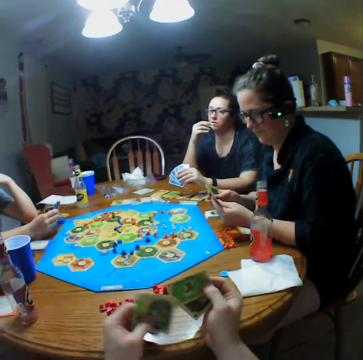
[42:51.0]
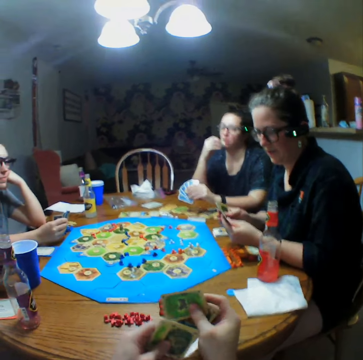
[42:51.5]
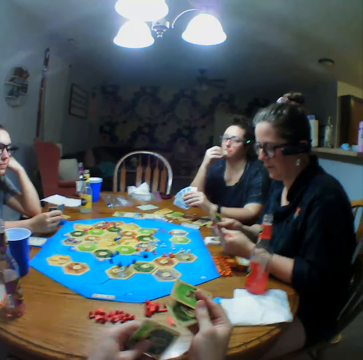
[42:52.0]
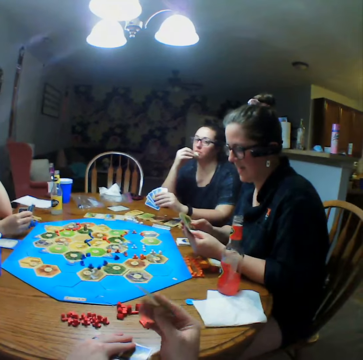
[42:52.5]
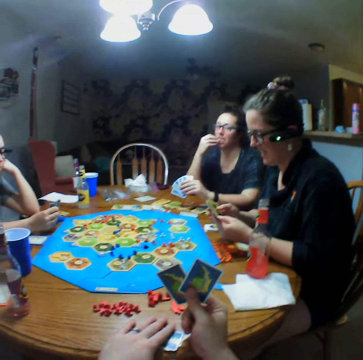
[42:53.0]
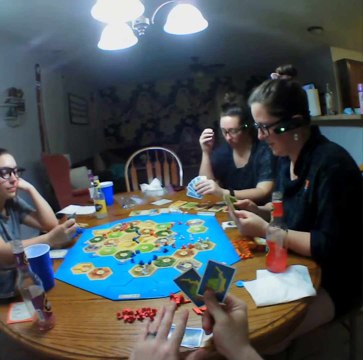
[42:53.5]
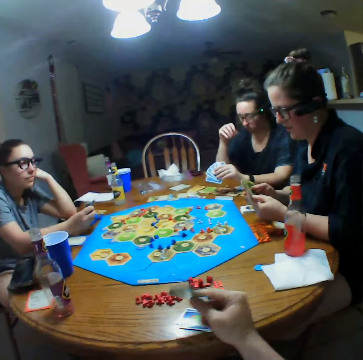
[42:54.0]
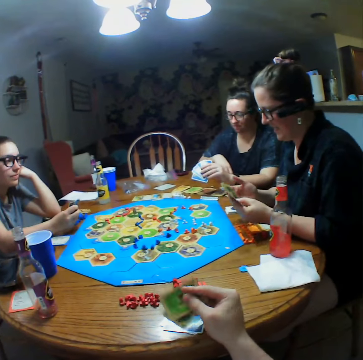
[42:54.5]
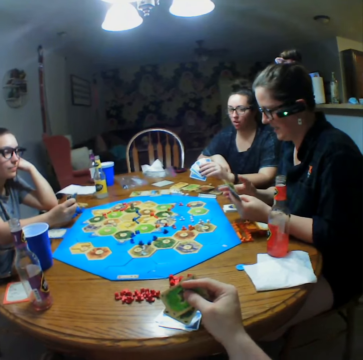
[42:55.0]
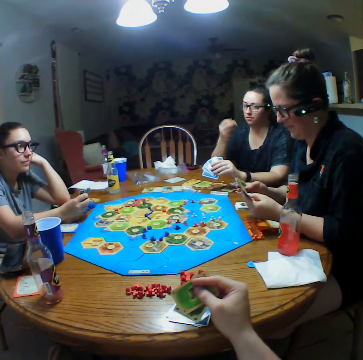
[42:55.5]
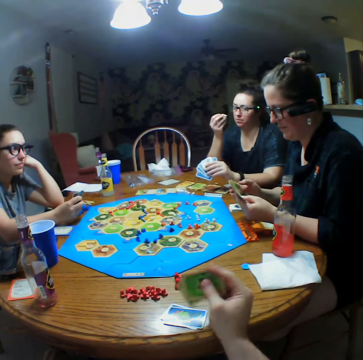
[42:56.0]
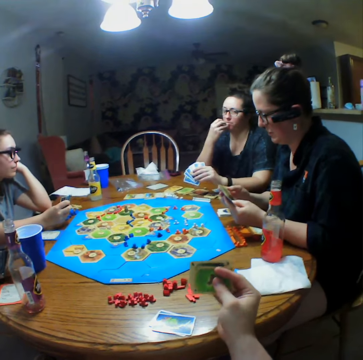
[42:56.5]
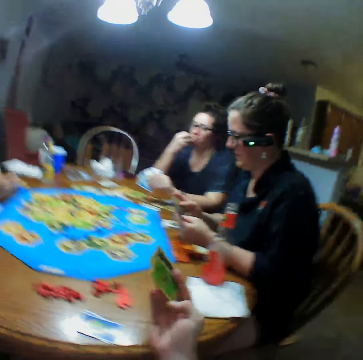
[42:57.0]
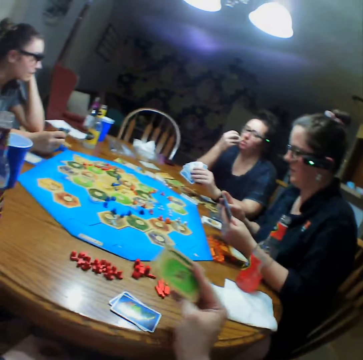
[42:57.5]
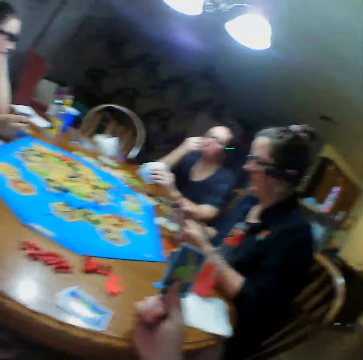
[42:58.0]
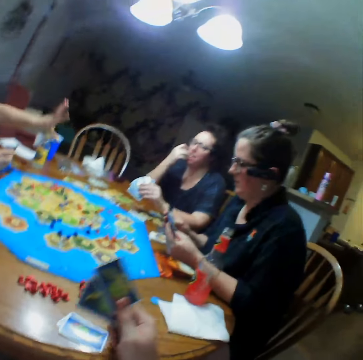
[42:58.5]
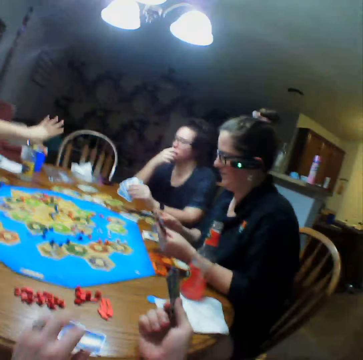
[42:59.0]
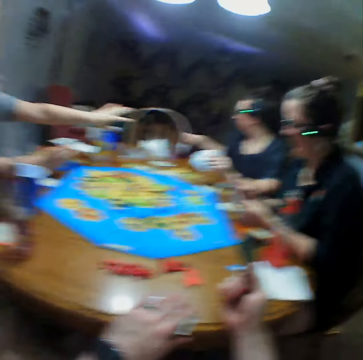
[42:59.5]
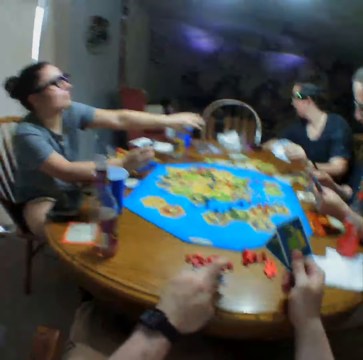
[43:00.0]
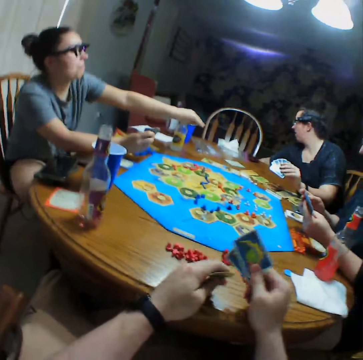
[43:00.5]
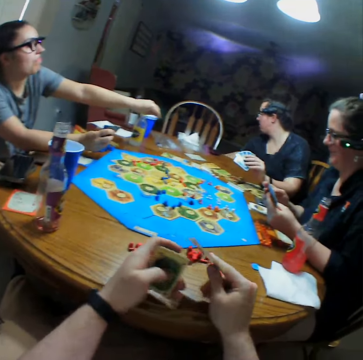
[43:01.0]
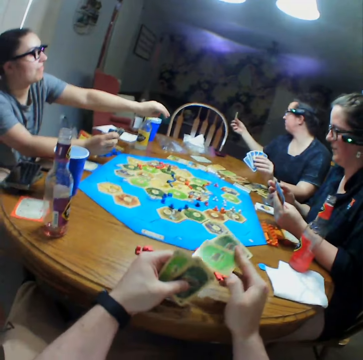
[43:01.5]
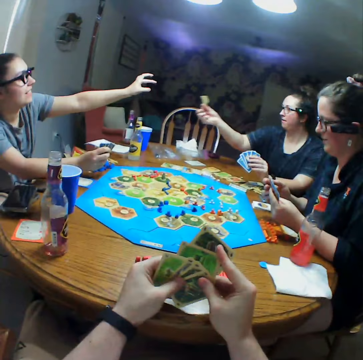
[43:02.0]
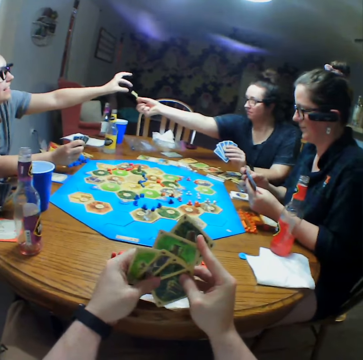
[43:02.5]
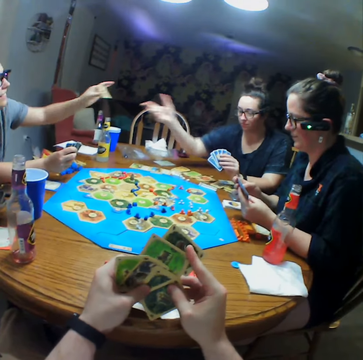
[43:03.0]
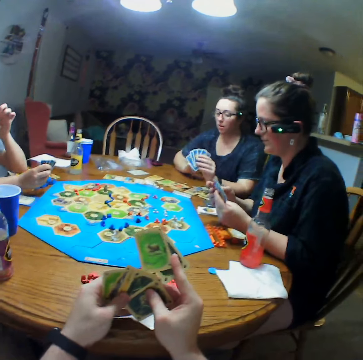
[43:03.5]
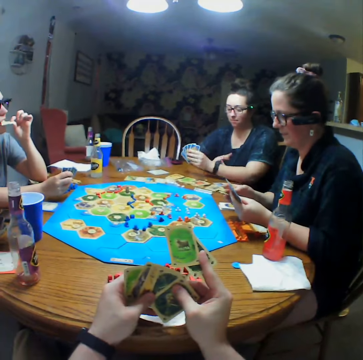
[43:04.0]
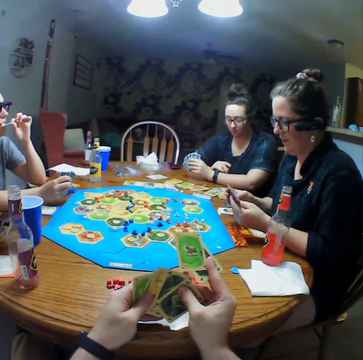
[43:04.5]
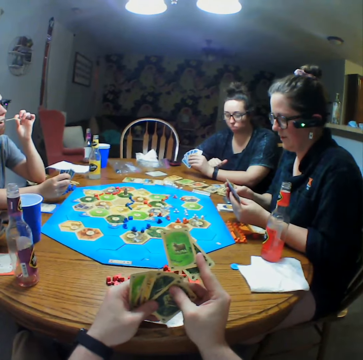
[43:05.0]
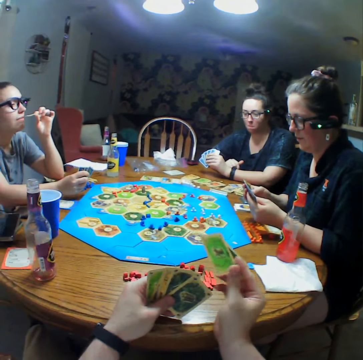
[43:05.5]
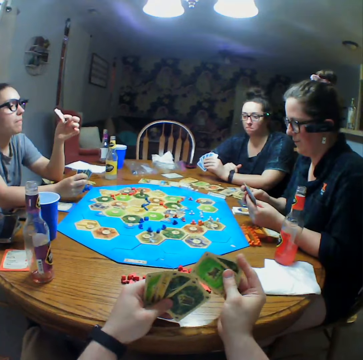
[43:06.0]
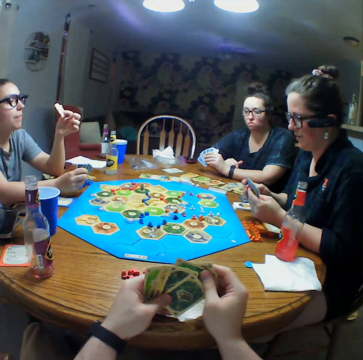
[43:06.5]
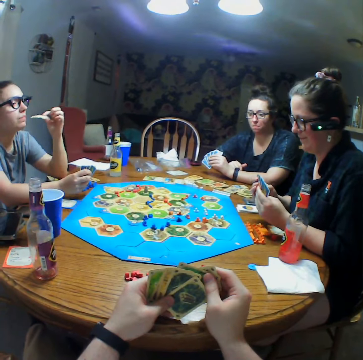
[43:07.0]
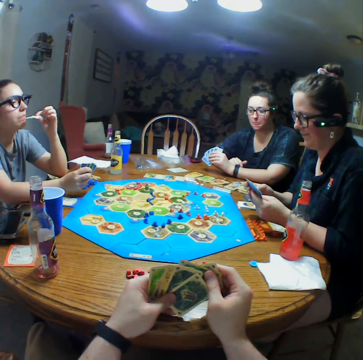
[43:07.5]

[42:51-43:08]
The camera wearer selects cards. A person eats crisps. Another person stretches the hand. The first person picks the crisps. The other person picks the crisps from the first person and eats the crisps.

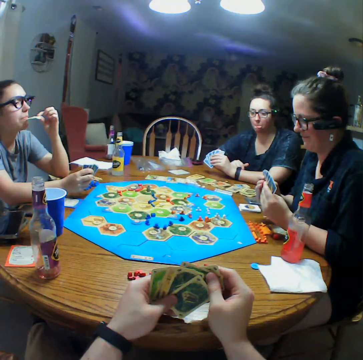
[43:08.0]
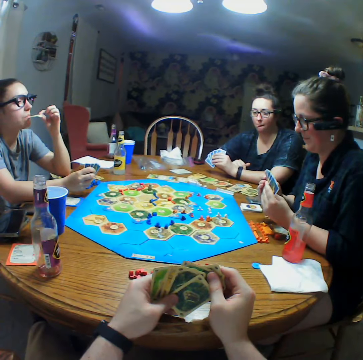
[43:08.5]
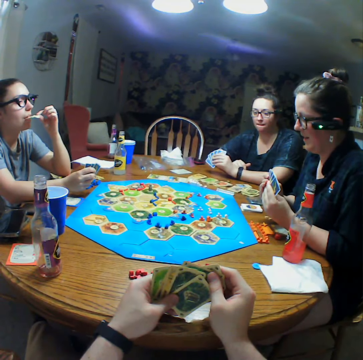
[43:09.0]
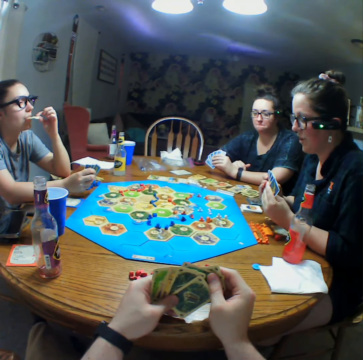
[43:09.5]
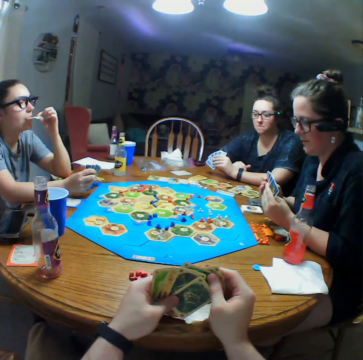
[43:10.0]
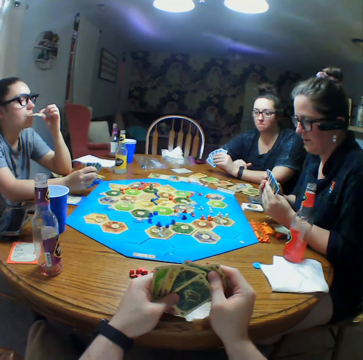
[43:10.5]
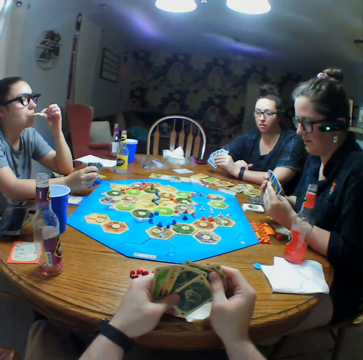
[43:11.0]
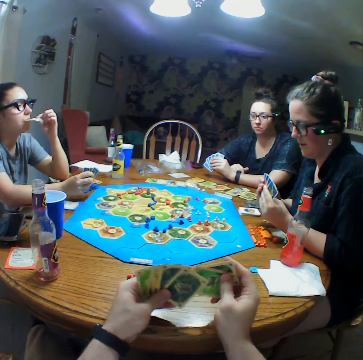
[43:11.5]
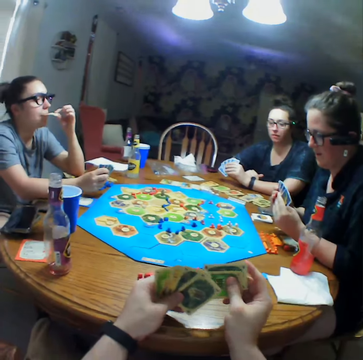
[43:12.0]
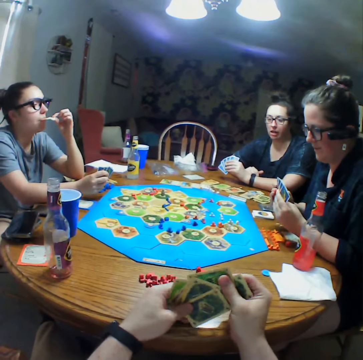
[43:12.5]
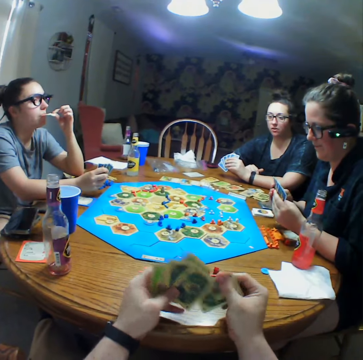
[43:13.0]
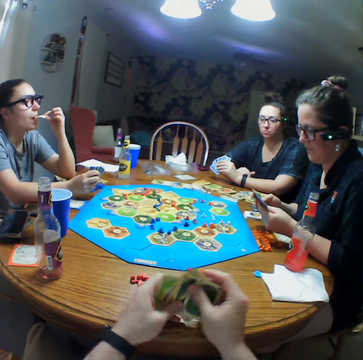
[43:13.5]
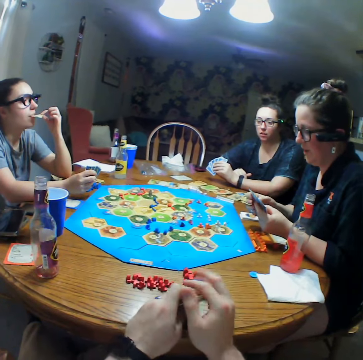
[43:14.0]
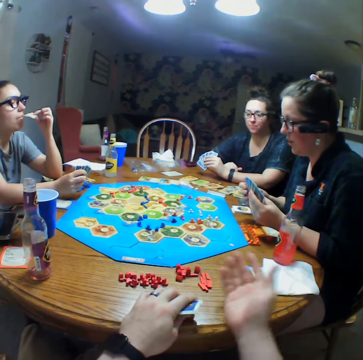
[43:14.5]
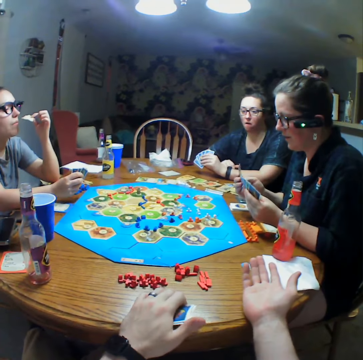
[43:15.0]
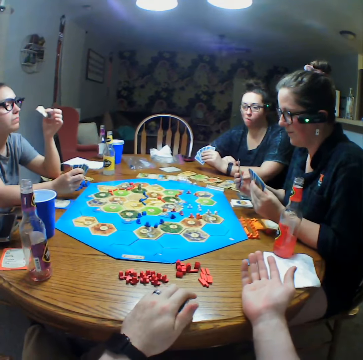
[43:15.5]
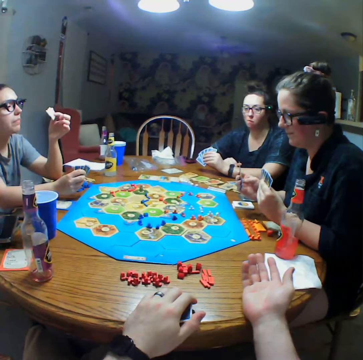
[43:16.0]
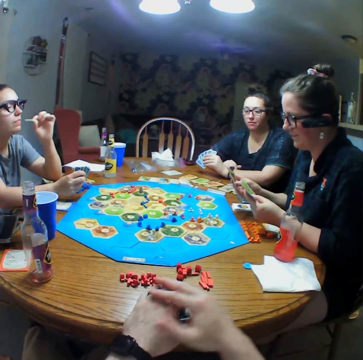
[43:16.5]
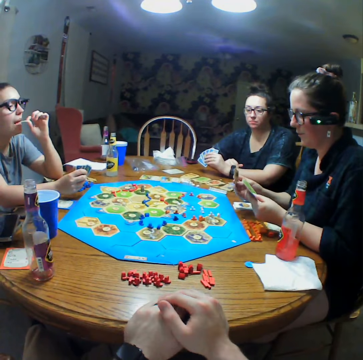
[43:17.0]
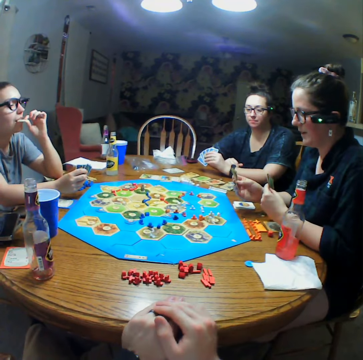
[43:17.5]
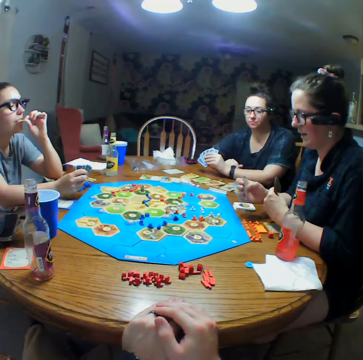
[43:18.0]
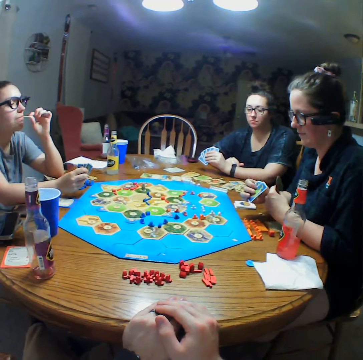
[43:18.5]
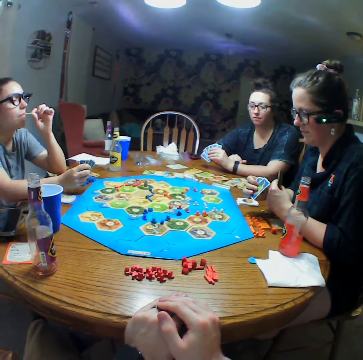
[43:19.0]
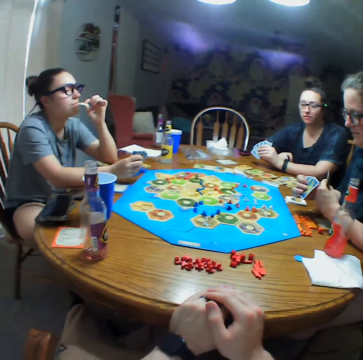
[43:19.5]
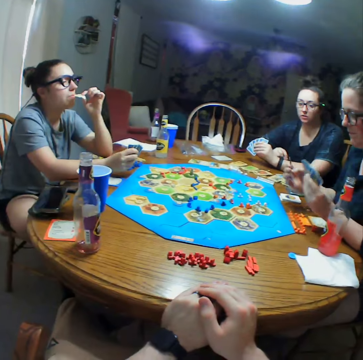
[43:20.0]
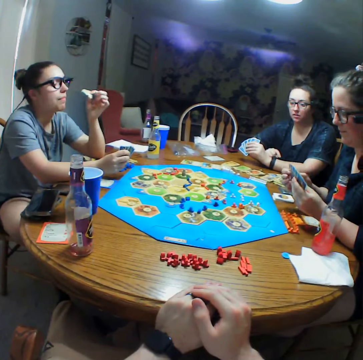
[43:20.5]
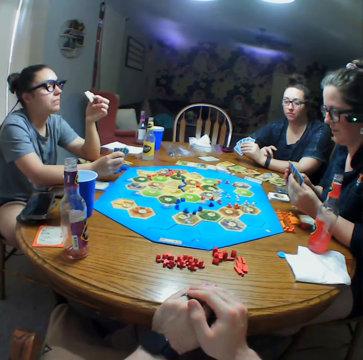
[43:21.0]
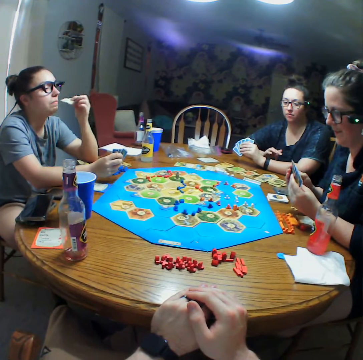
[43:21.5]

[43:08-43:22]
A person interacts with the camera wearer. The camera wearer moves the hand. They hold hands. Another person looks at the cards.

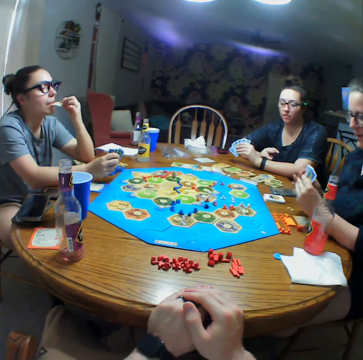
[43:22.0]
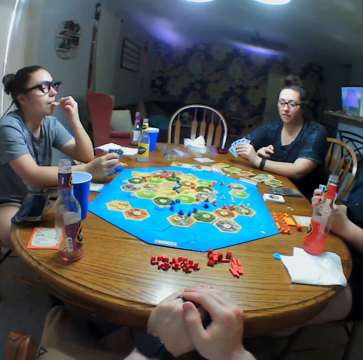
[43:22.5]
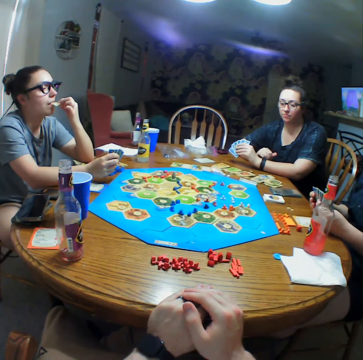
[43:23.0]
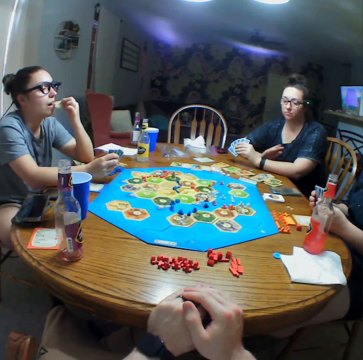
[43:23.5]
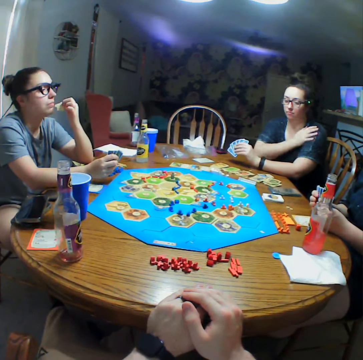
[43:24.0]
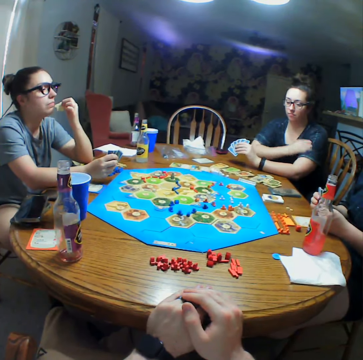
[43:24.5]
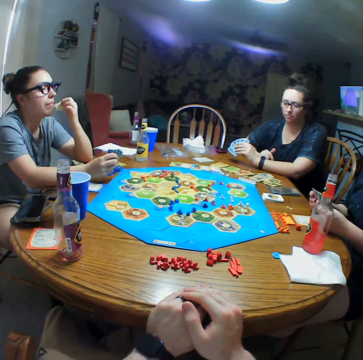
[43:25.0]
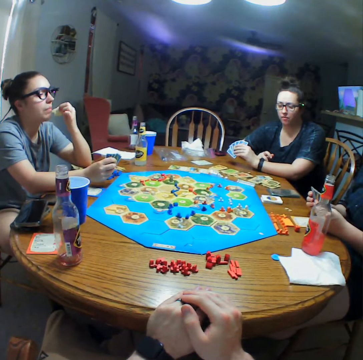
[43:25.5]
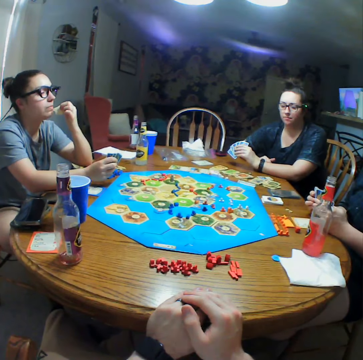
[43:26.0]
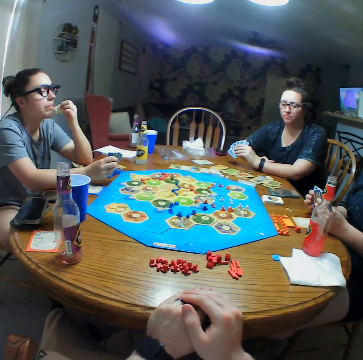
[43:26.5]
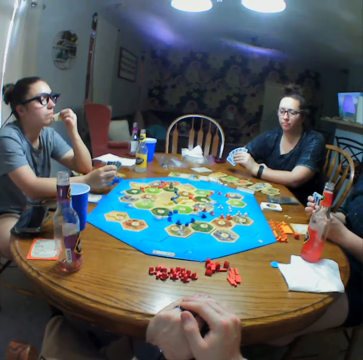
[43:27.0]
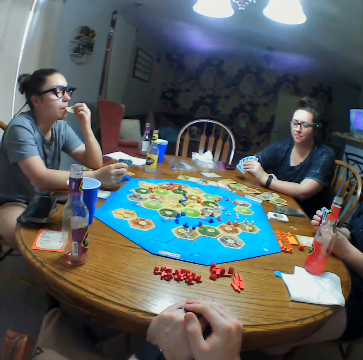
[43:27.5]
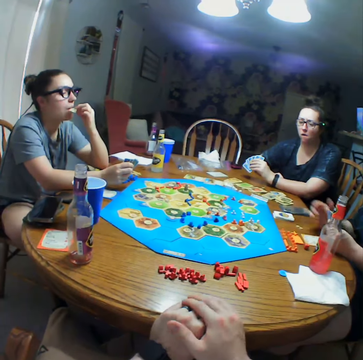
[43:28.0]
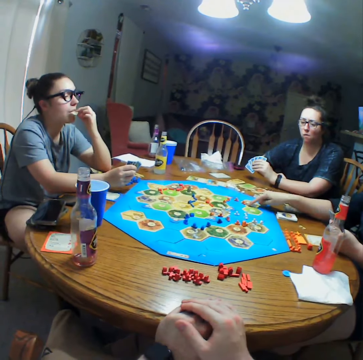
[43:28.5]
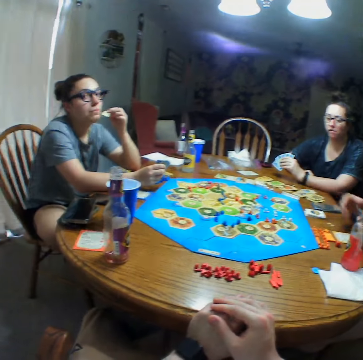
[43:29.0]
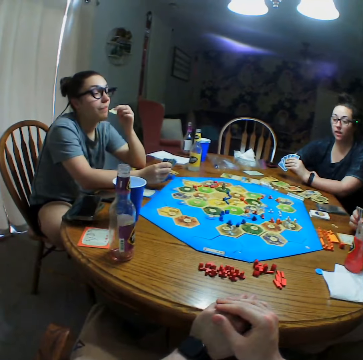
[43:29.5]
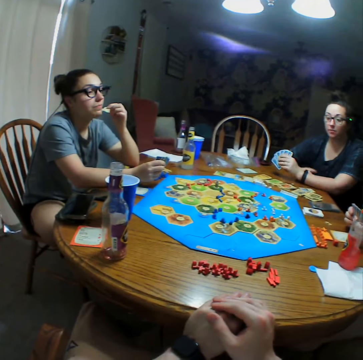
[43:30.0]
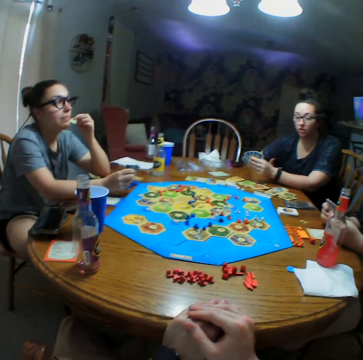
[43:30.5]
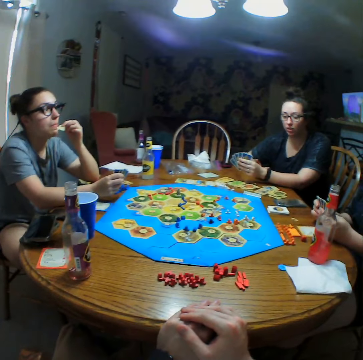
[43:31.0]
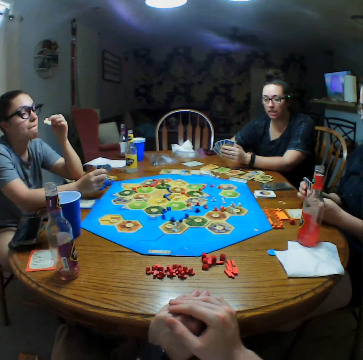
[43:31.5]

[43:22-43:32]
A person leans on the chair. Another person rubs a hand. The first person selects cards.
